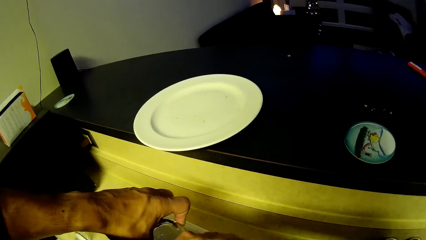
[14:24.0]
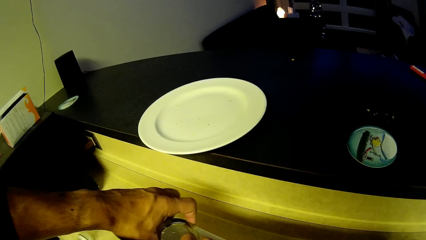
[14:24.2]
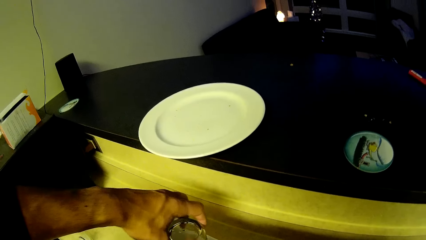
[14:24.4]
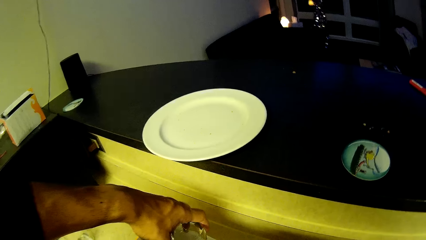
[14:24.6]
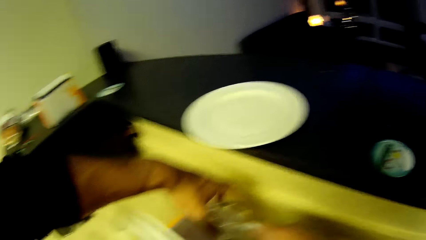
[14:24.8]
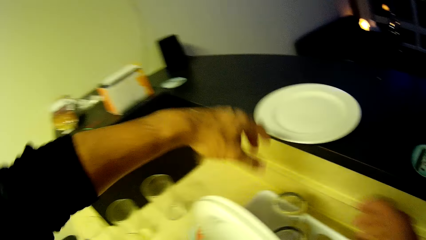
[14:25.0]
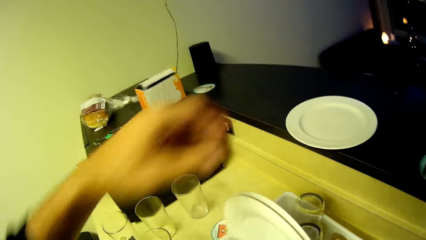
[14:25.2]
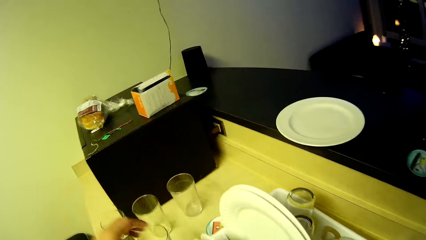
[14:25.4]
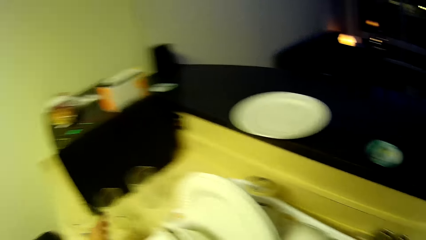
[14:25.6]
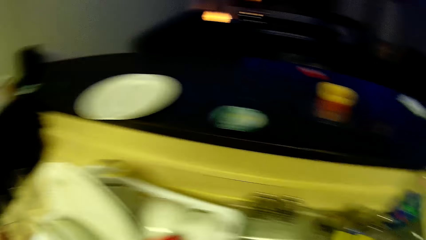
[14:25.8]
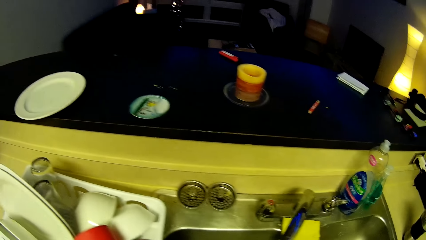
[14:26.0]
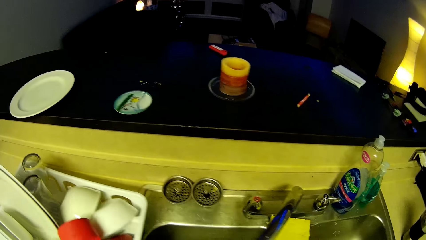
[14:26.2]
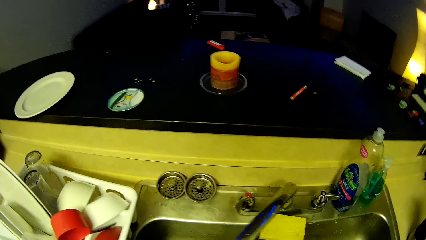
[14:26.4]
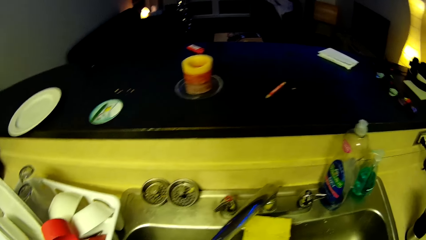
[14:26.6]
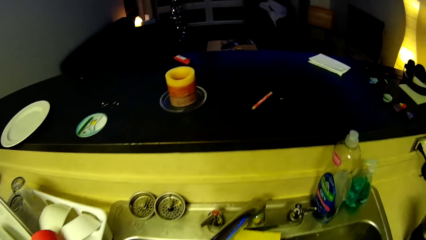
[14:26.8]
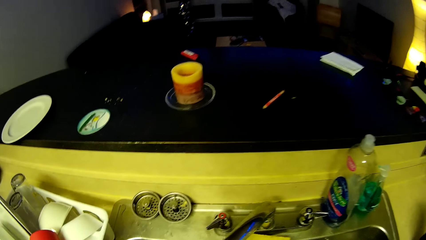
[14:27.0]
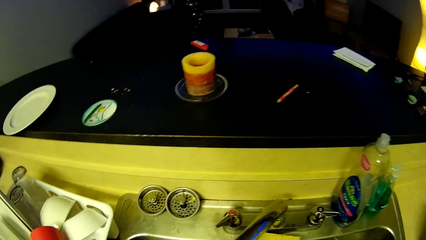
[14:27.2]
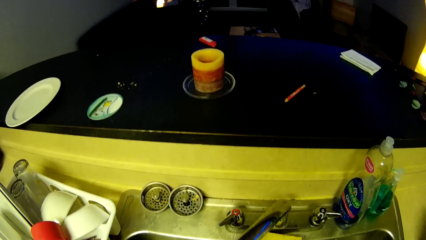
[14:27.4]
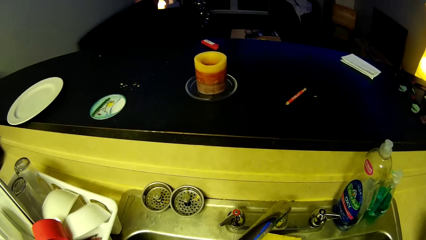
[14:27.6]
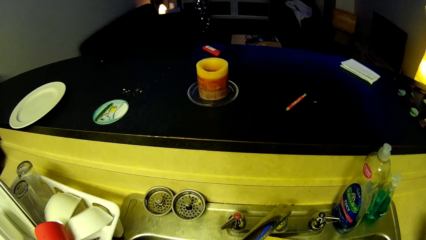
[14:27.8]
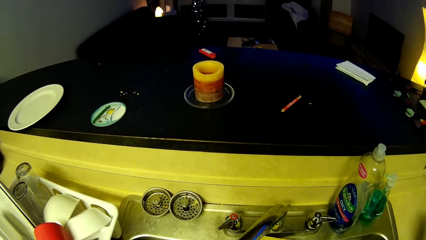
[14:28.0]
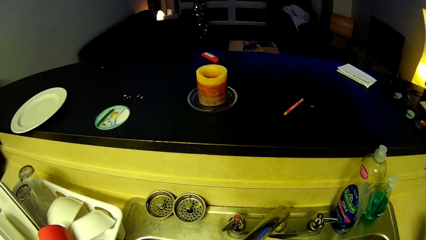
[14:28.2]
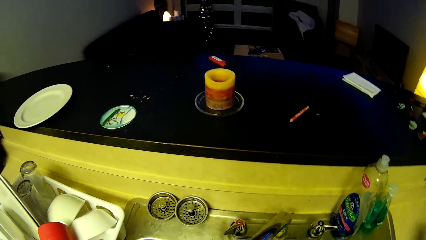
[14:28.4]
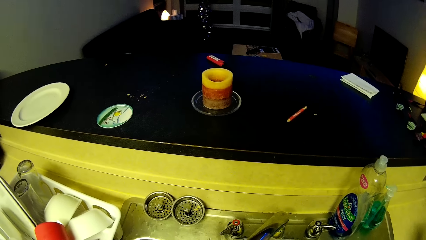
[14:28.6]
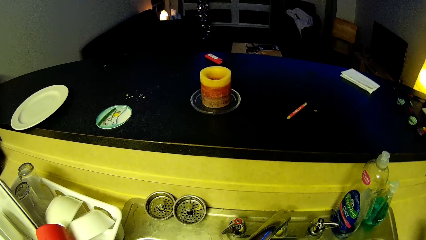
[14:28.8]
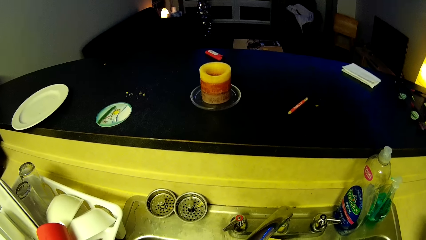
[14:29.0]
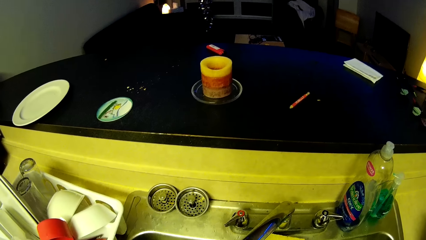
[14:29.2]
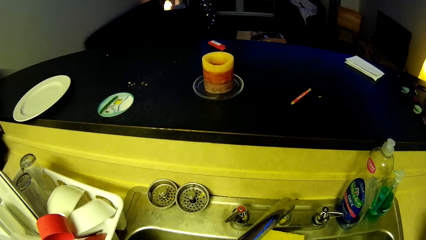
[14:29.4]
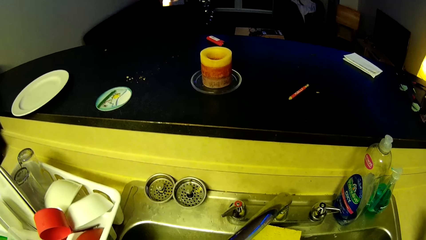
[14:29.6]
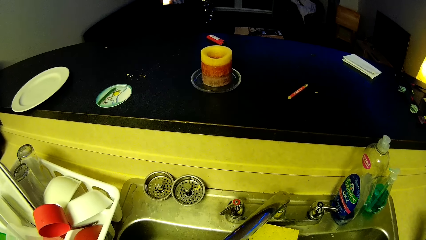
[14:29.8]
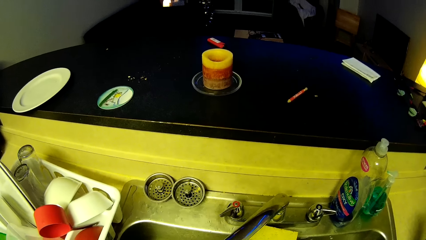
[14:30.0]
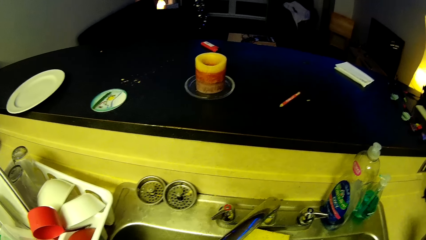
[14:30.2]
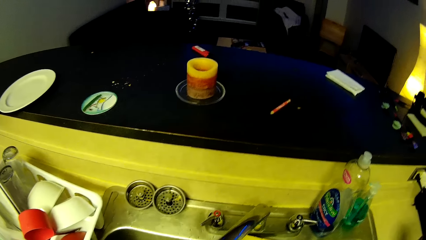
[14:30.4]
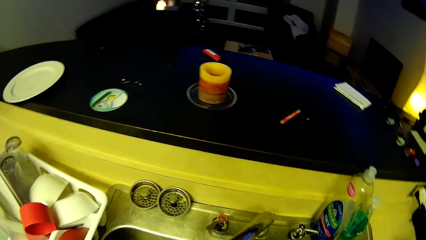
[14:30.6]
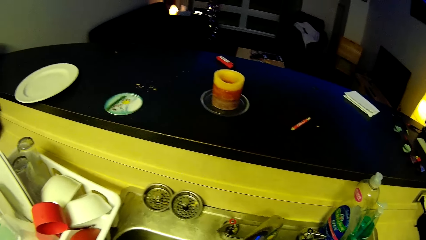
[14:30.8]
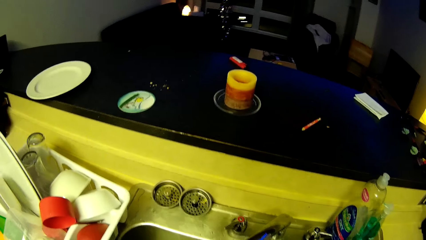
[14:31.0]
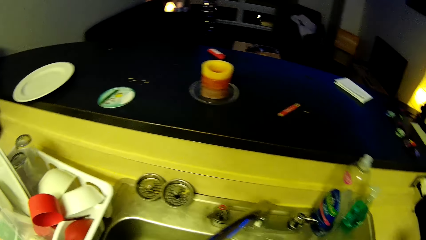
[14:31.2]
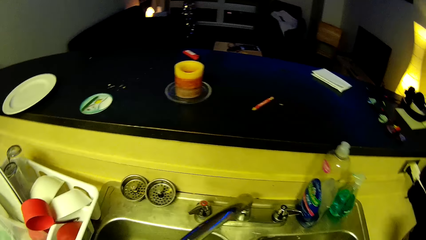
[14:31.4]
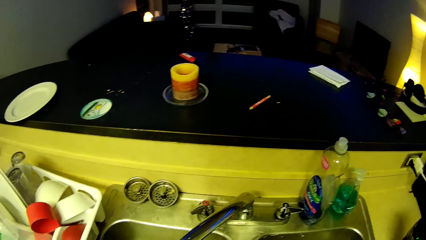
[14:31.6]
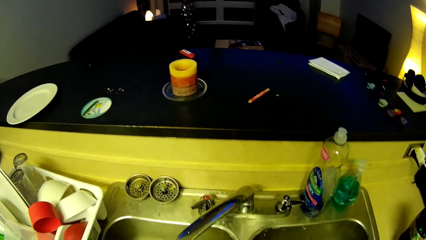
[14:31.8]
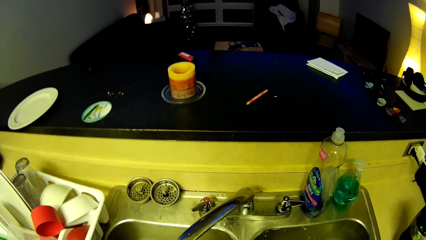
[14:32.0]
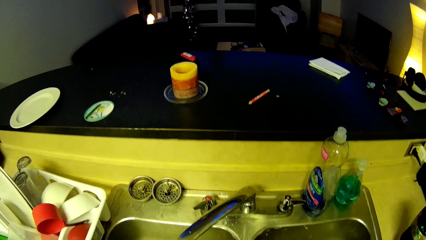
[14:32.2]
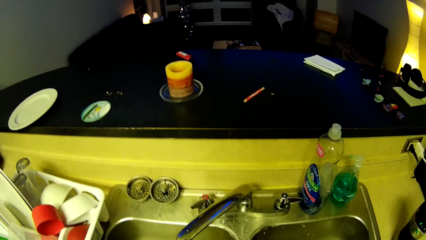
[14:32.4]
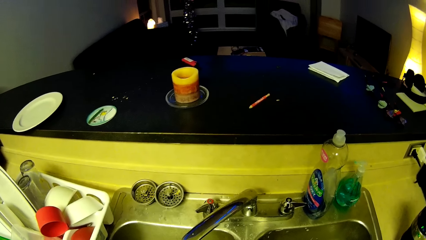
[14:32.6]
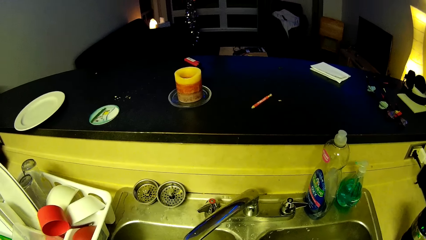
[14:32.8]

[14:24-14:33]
The camera wearer picks up another glass cup from the kitchen slab with his left hand. He stands next to the sink.

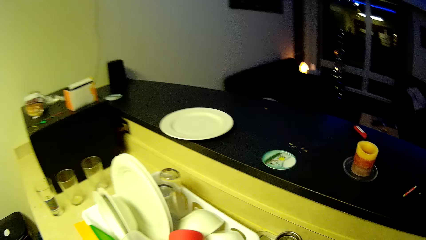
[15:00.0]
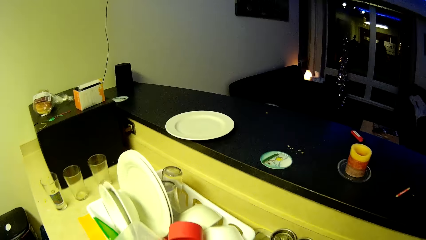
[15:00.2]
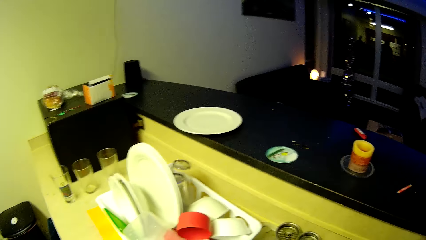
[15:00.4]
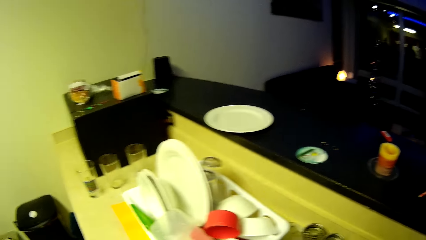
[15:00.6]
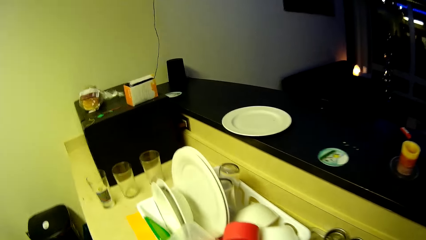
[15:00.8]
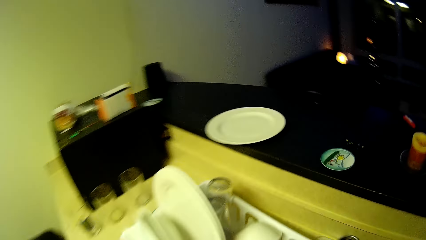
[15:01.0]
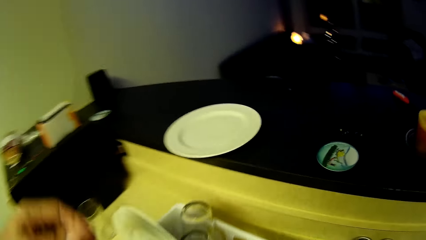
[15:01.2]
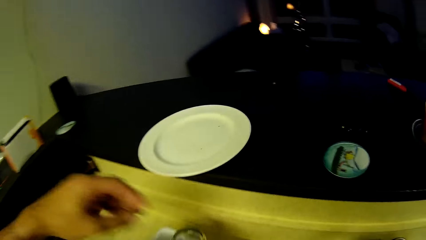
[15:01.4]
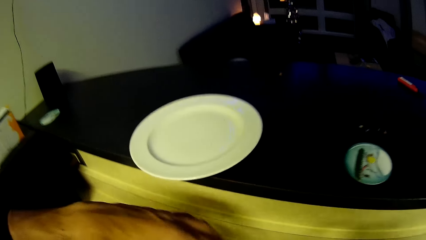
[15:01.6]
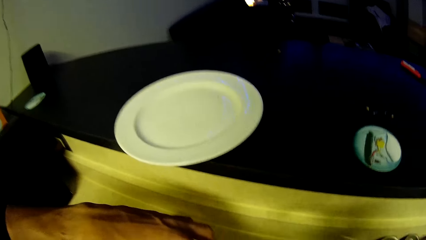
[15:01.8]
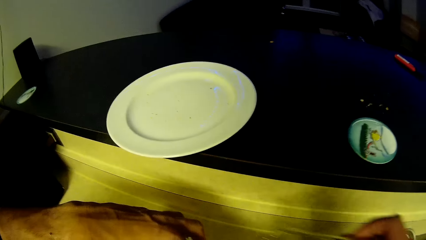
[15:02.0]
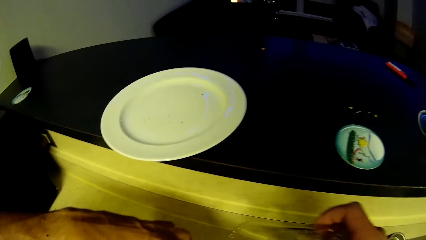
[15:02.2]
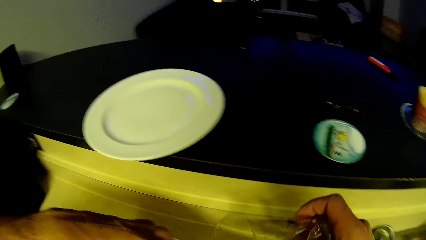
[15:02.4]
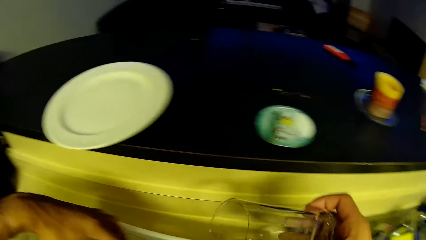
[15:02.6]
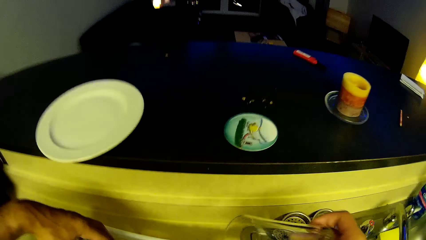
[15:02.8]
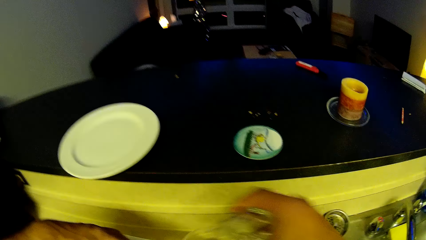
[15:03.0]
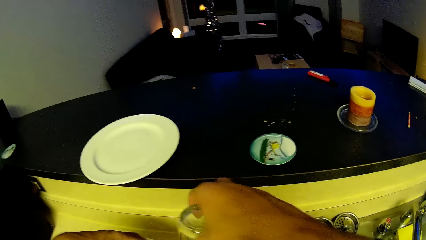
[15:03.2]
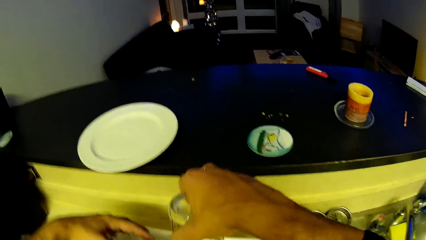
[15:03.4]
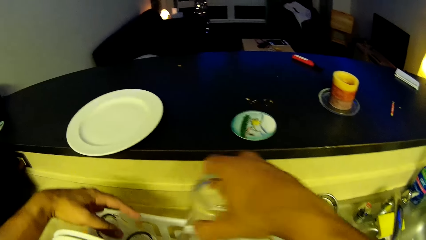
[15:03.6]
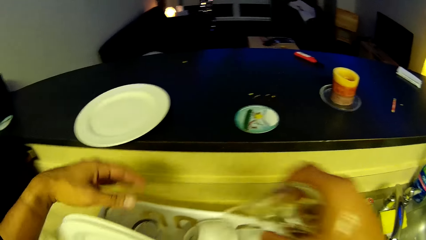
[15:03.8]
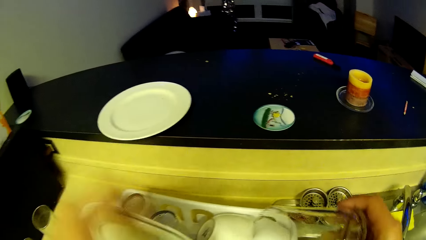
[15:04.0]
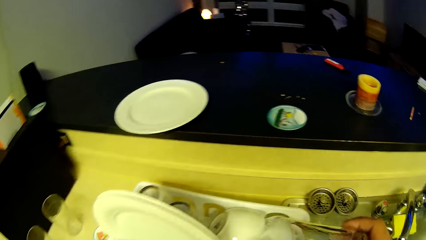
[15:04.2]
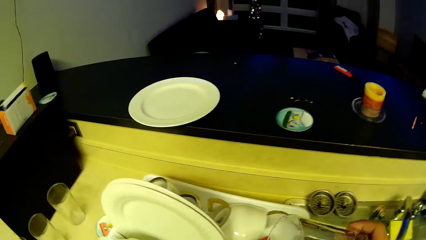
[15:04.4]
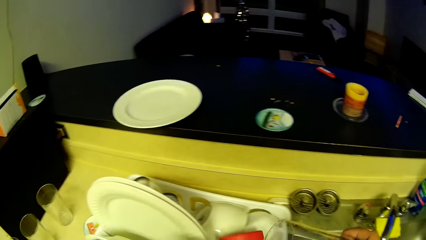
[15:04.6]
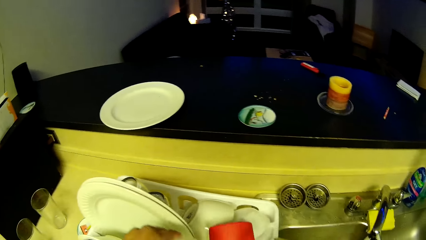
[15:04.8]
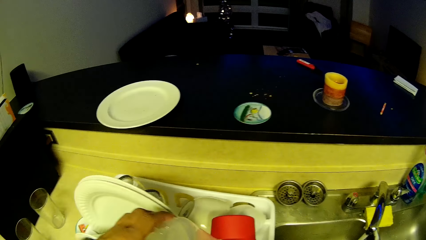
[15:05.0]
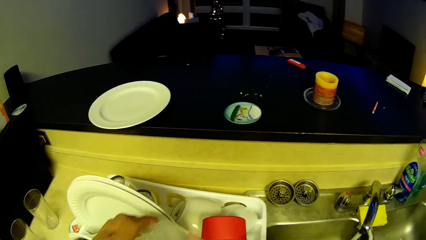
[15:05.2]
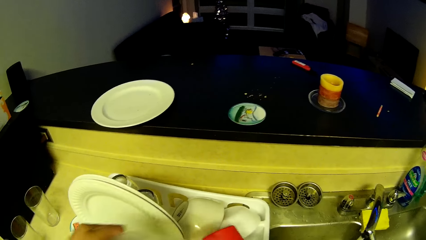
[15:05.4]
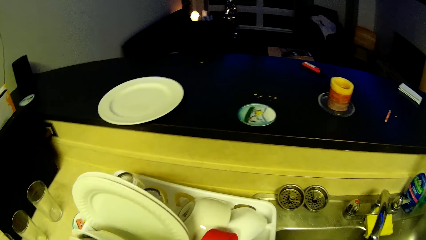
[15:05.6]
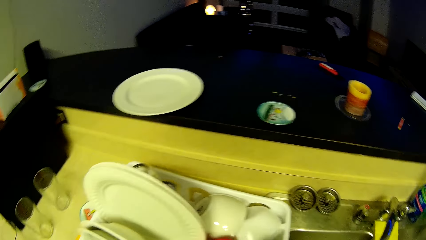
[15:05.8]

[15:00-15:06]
The camera wearer adjusts some dishes in the plate drainer with his right hand. He moves the glass in the dish rack. He holds a glass. He holds a container.
